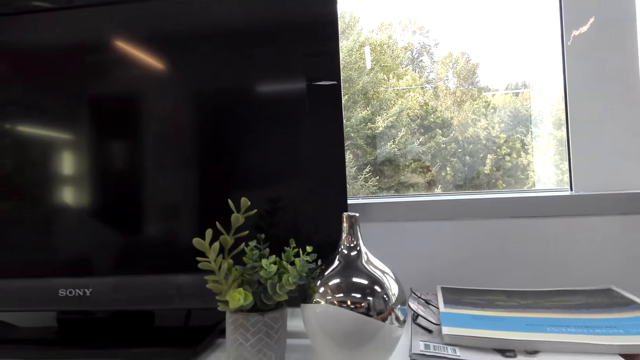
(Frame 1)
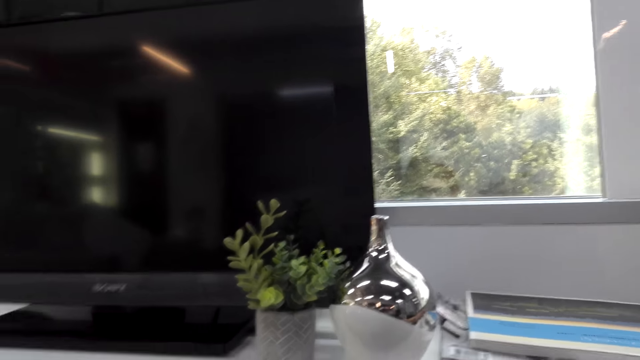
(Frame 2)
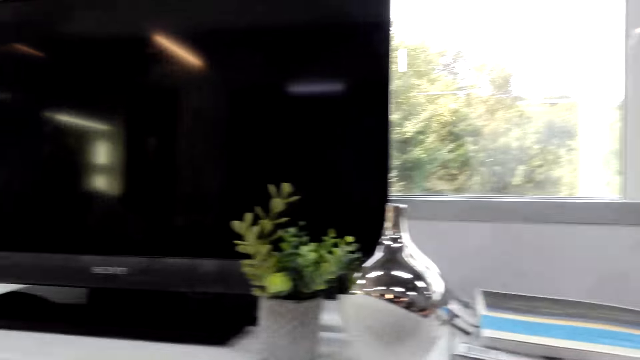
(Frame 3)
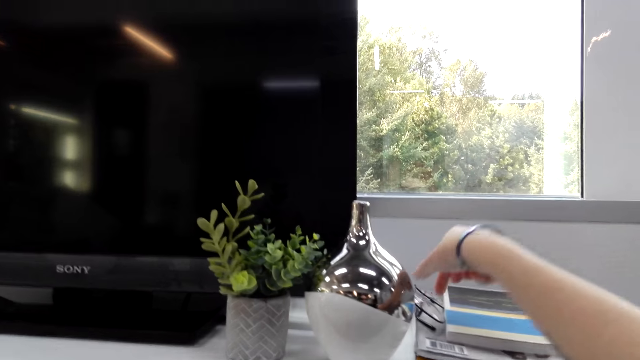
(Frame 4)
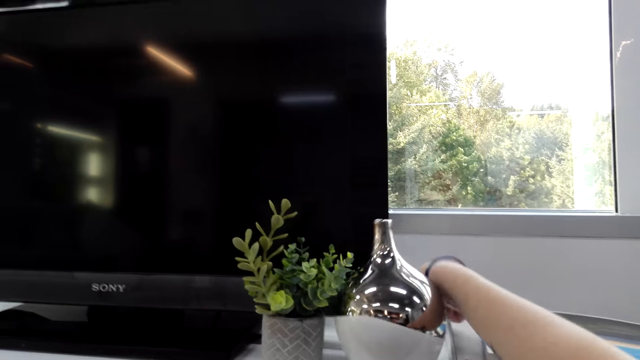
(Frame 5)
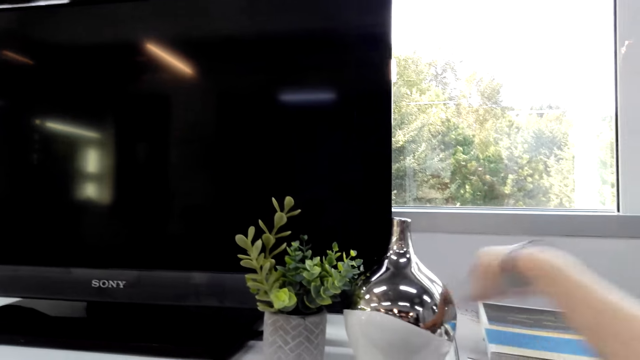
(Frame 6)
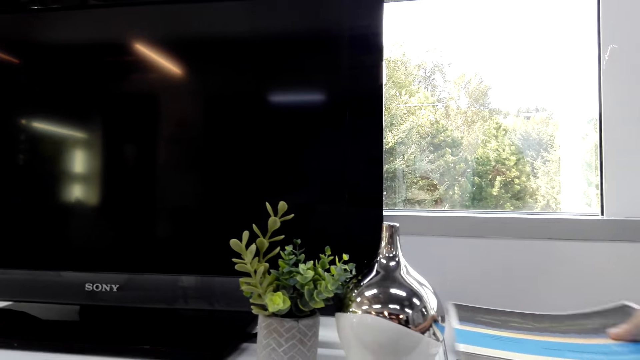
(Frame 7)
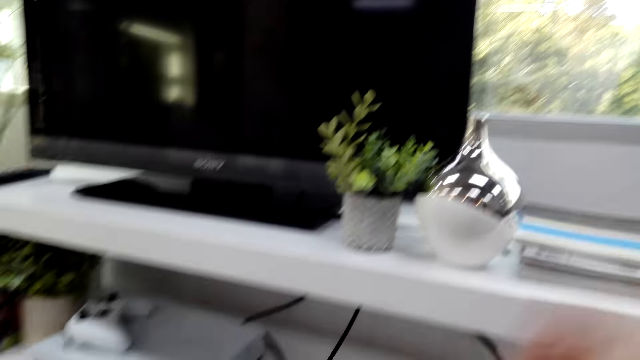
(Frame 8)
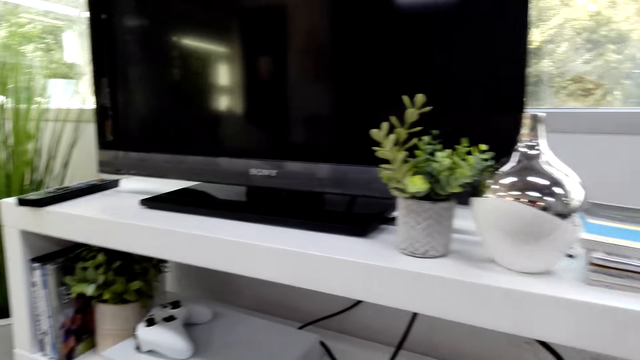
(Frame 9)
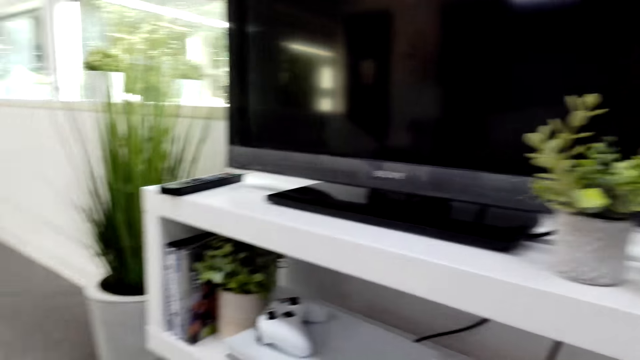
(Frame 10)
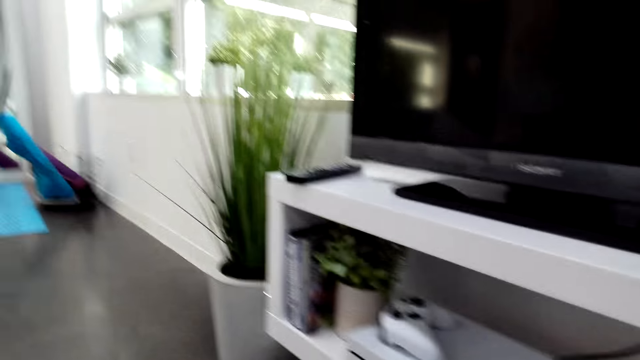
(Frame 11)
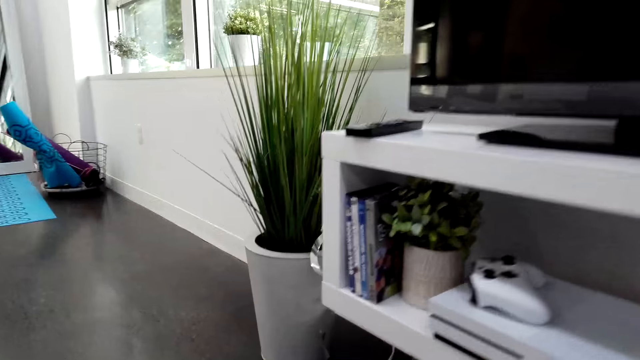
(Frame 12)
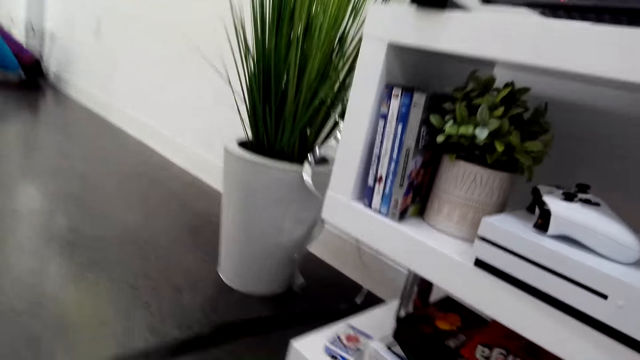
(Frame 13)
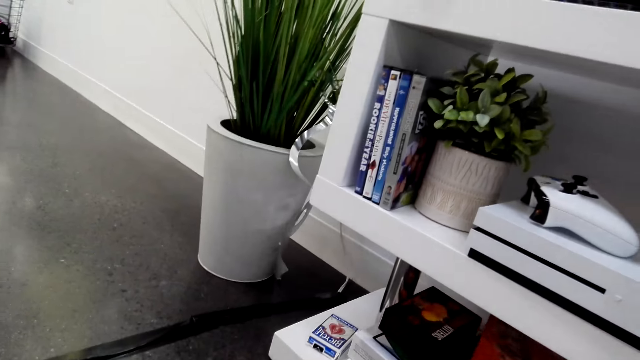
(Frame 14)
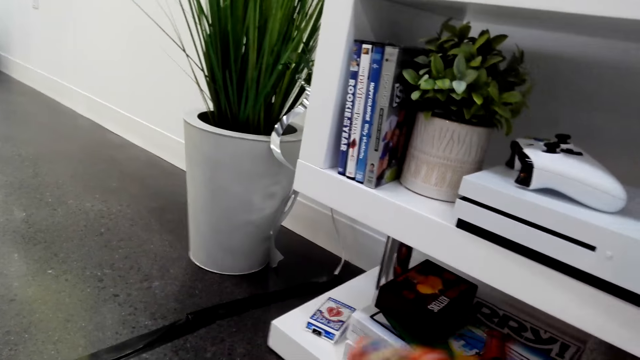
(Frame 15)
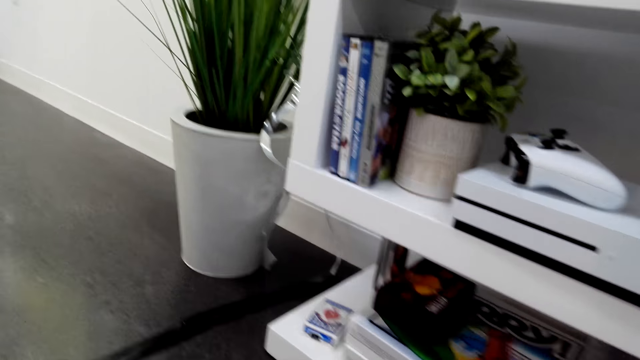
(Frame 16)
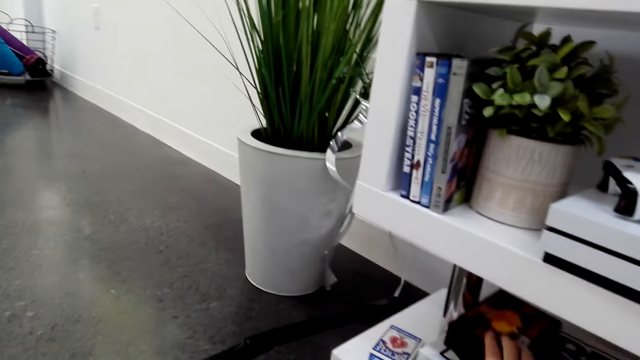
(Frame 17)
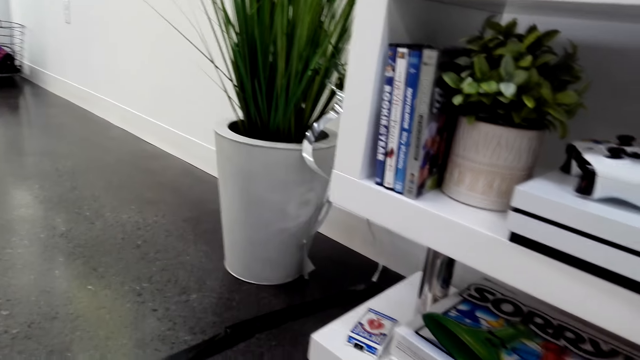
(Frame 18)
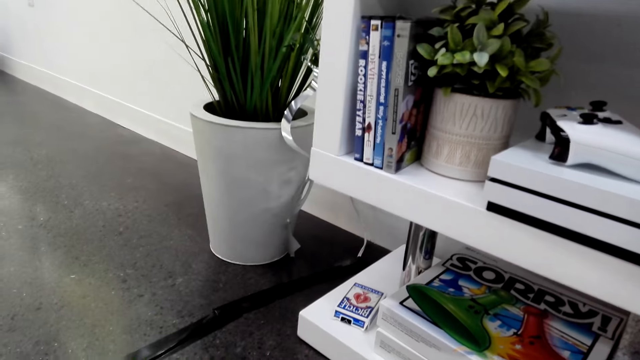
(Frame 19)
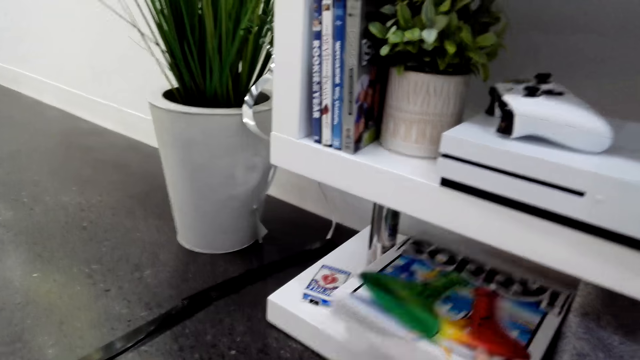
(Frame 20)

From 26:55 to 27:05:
The camera wearer puts the book on the TV stand. They walk and talk.

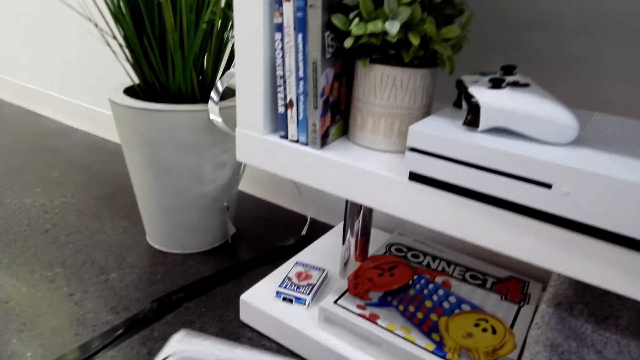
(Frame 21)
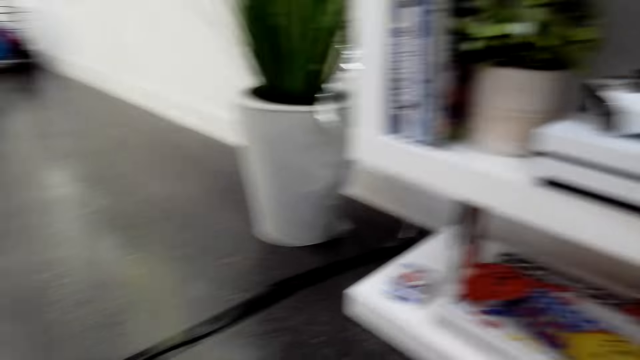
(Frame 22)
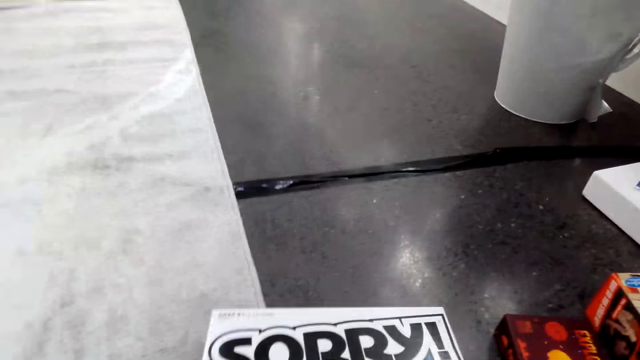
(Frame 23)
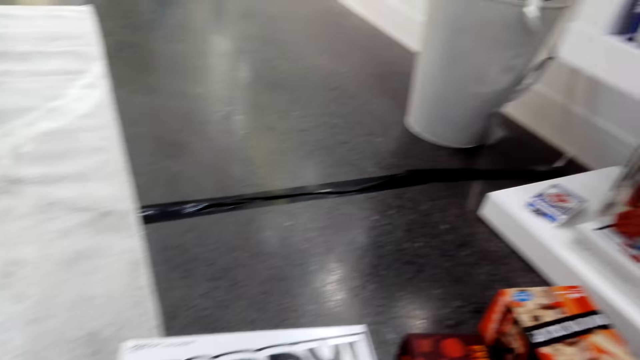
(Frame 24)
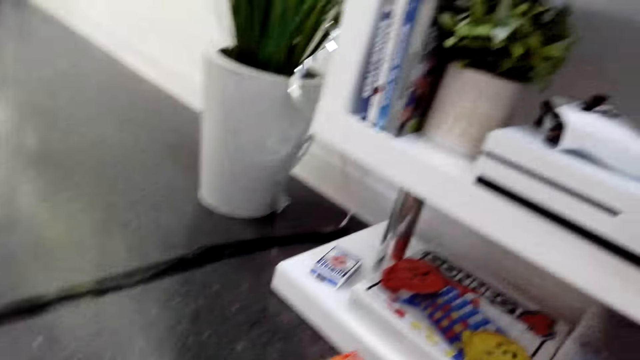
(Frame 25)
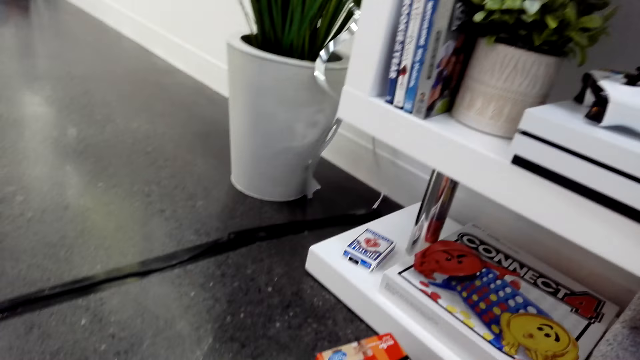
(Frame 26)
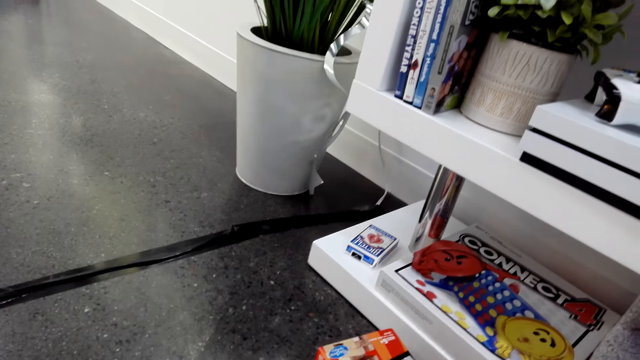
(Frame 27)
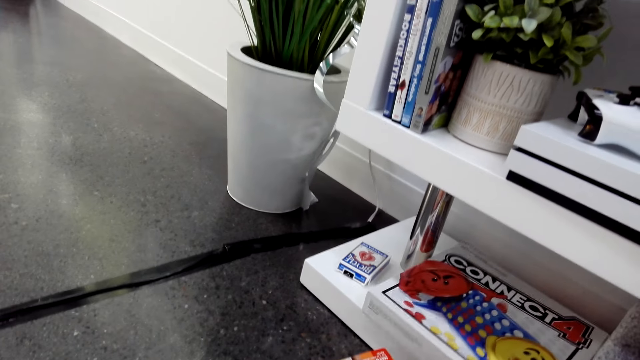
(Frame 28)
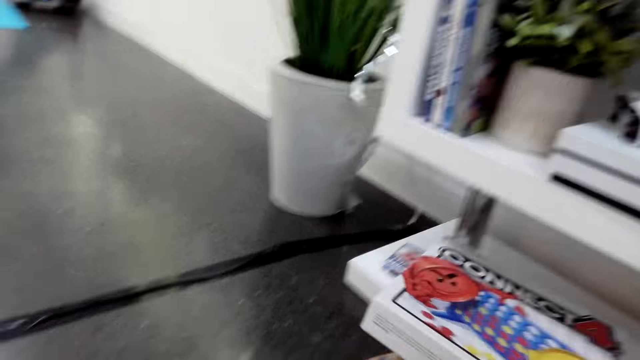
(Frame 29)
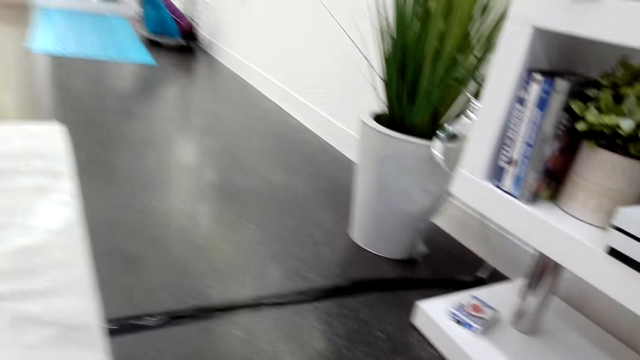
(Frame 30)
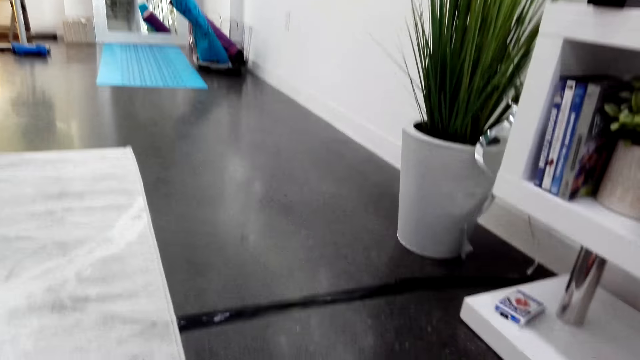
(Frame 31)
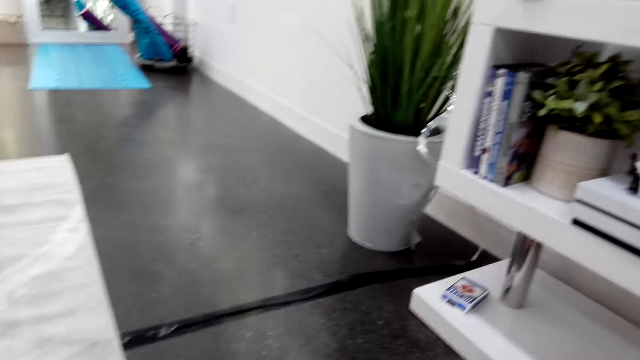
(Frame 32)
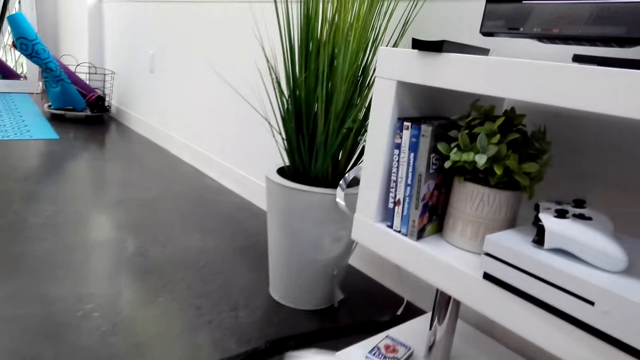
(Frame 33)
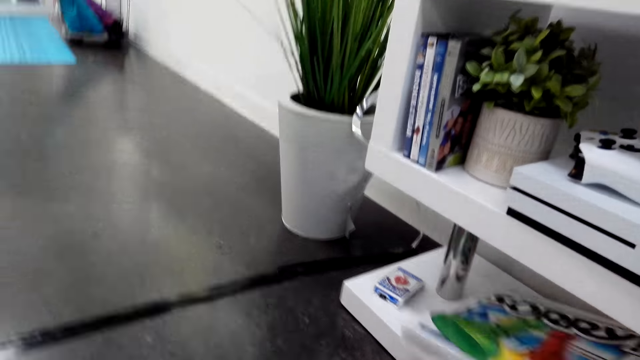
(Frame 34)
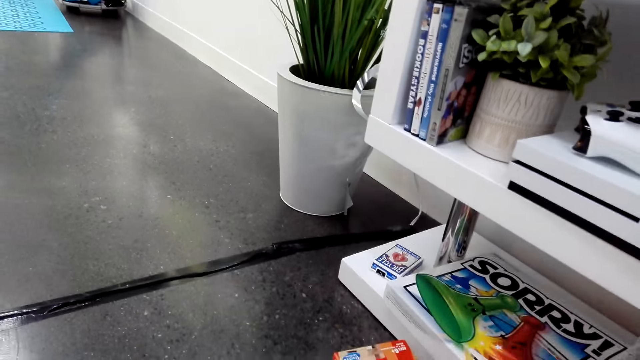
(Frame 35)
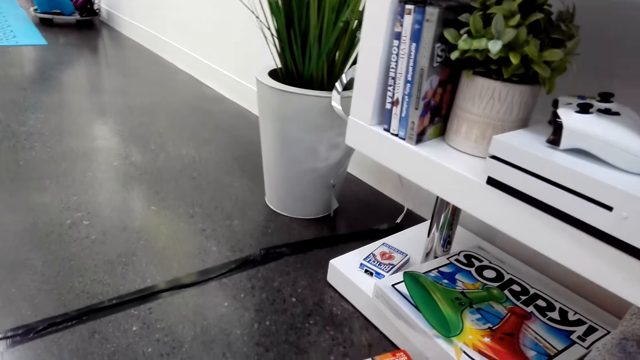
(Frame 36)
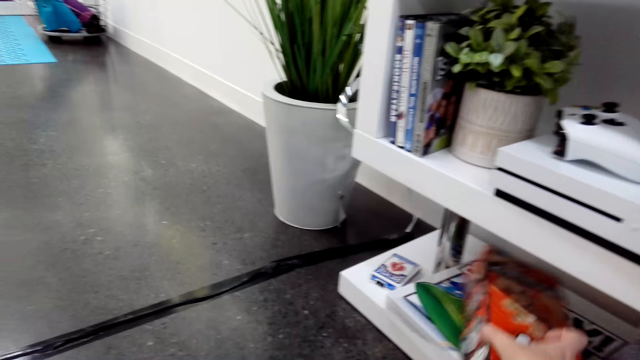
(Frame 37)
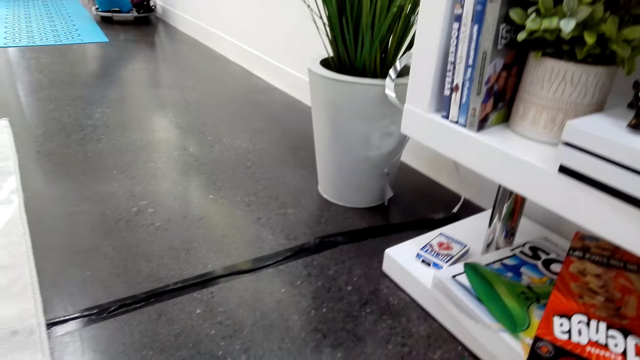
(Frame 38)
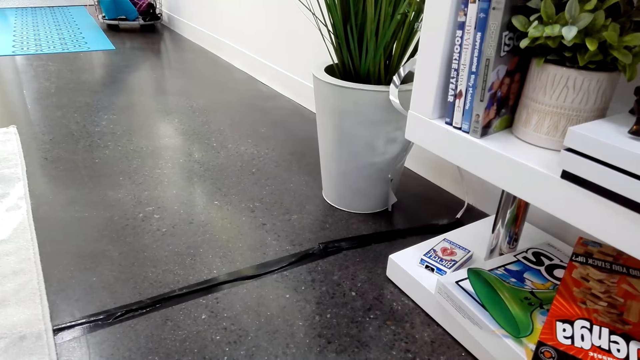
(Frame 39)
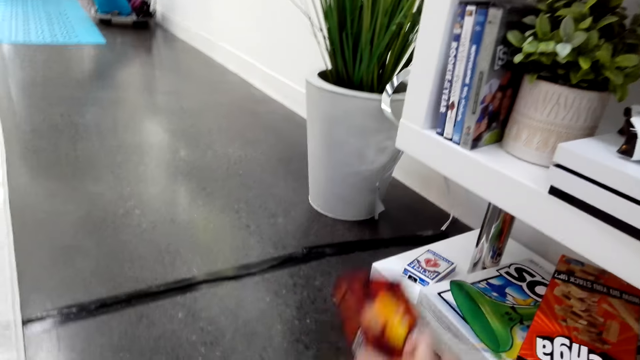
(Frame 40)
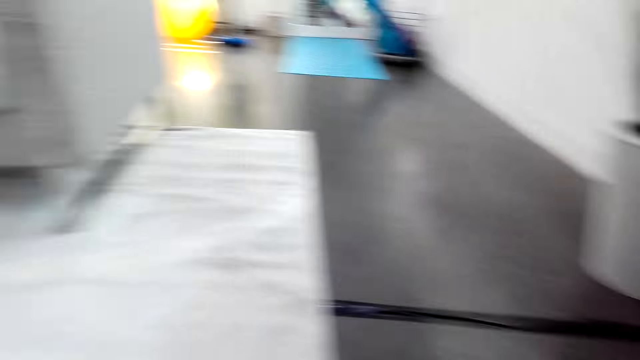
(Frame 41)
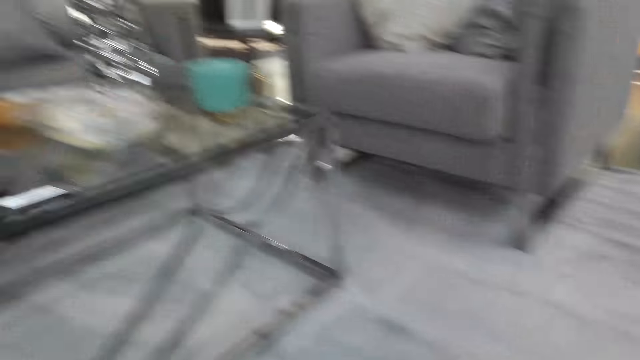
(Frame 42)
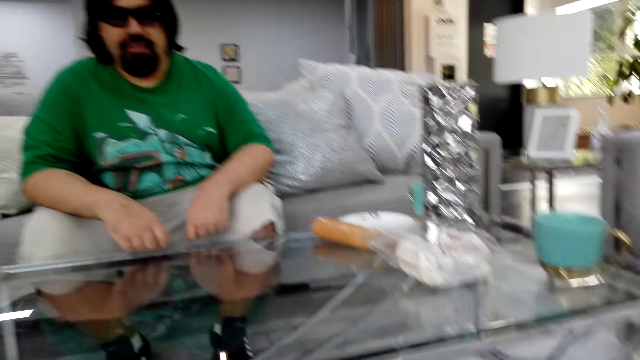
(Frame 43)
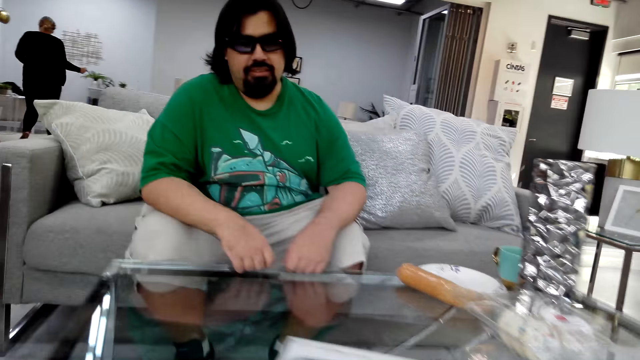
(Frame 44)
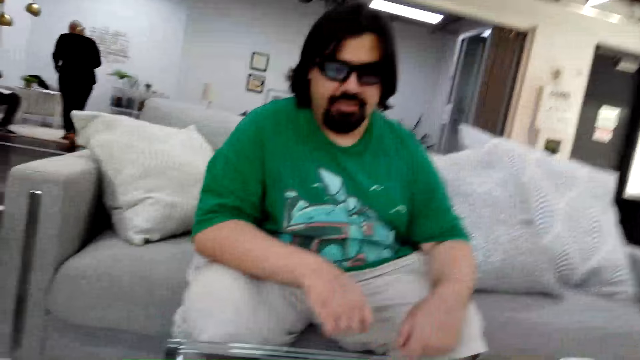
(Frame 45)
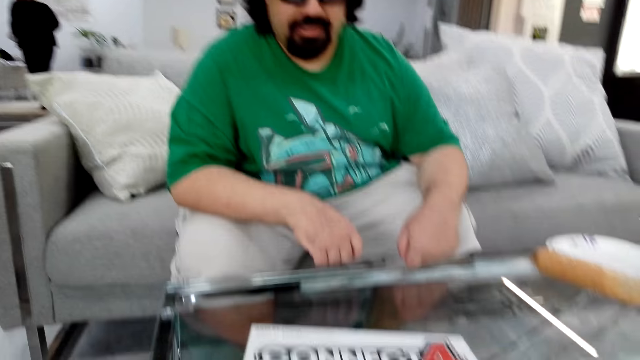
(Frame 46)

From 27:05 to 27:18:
The camera wearer moves the game boxes from the TV stand. They pick up a board game box. They return the other game boxes. They walk back. They put the Connect 4 game box on the table.
